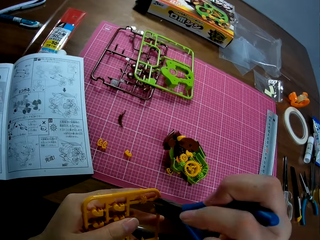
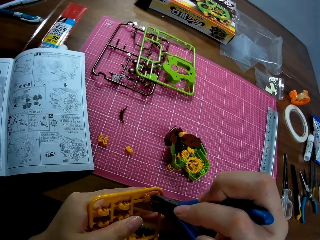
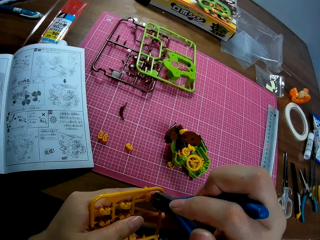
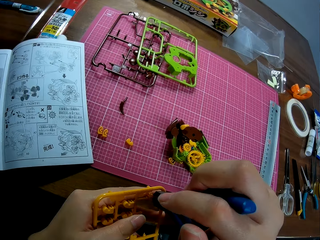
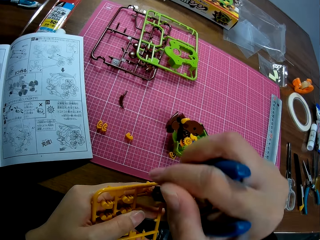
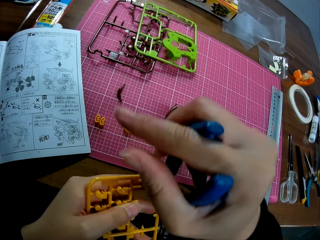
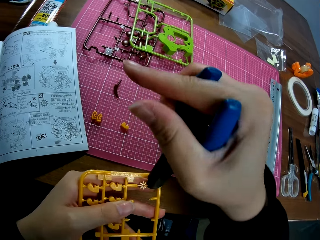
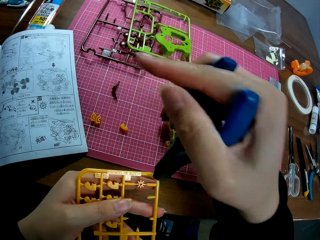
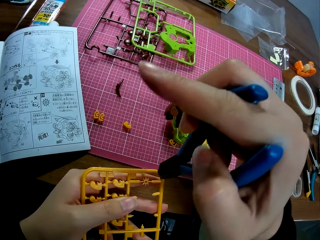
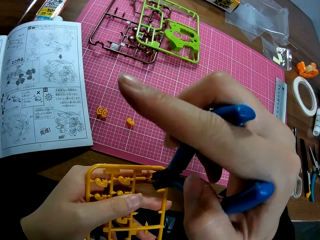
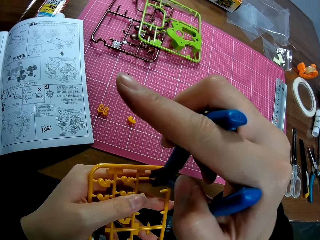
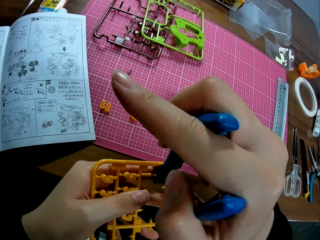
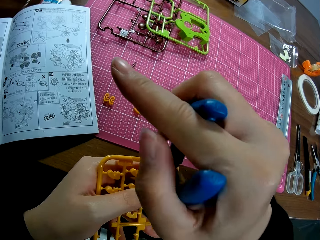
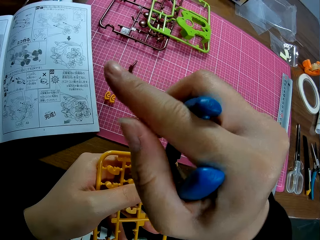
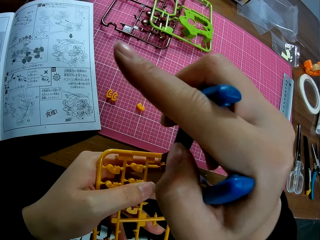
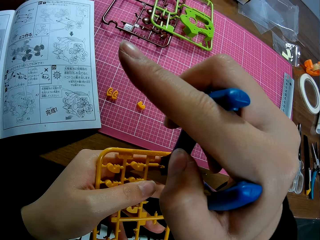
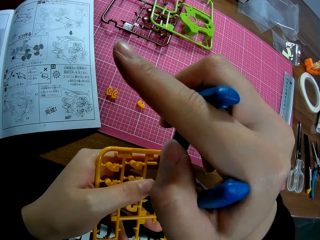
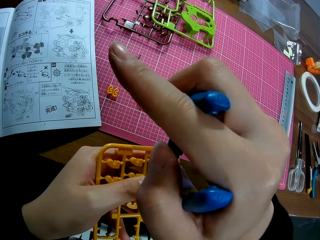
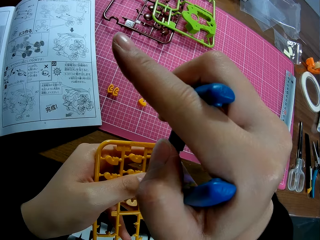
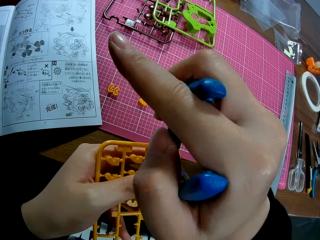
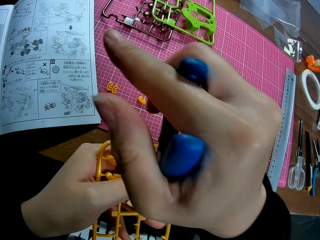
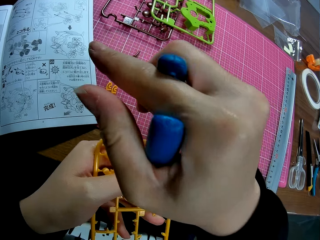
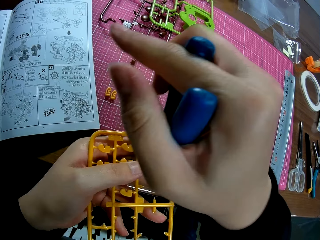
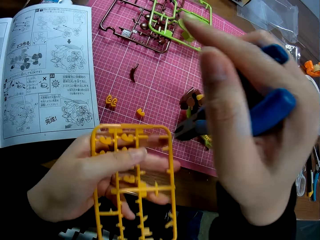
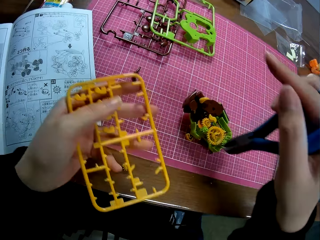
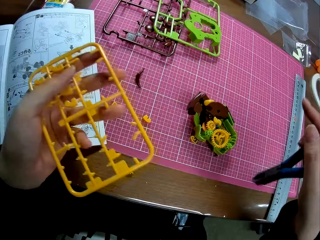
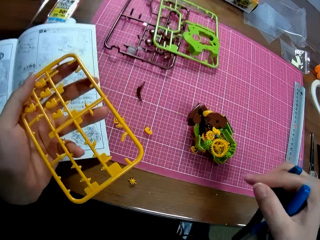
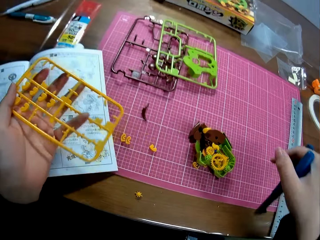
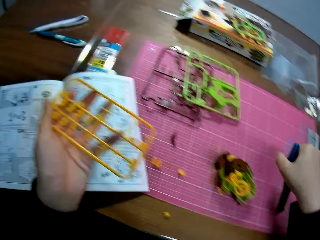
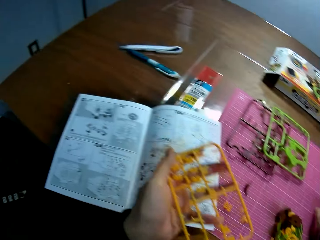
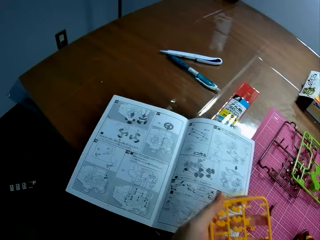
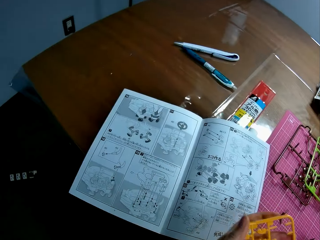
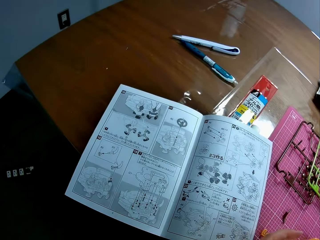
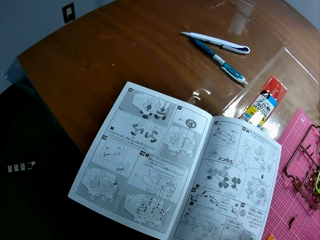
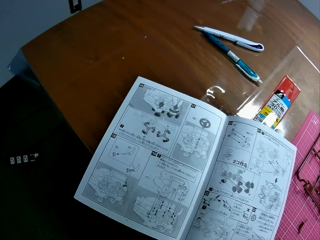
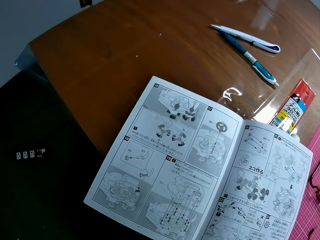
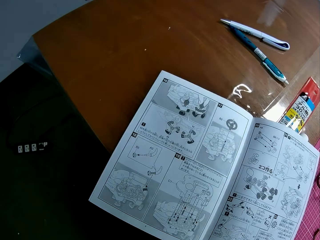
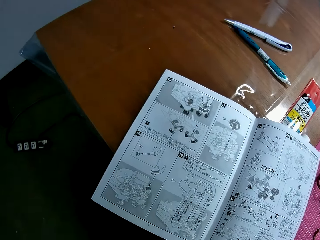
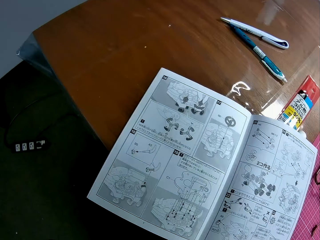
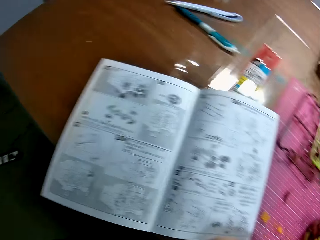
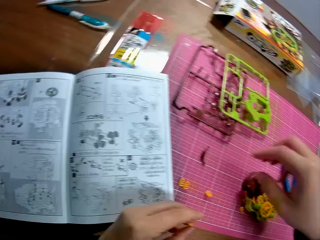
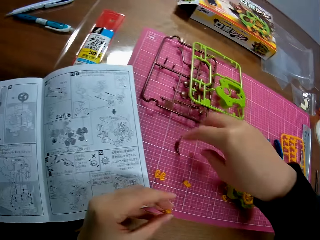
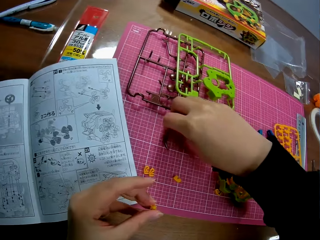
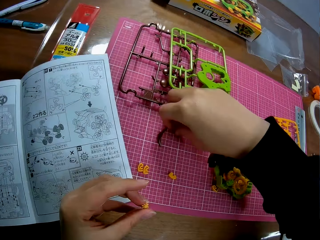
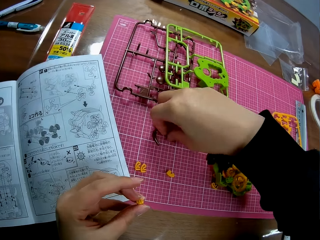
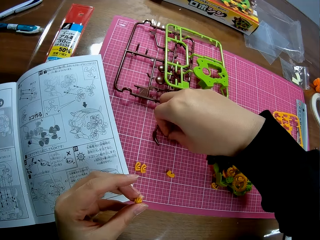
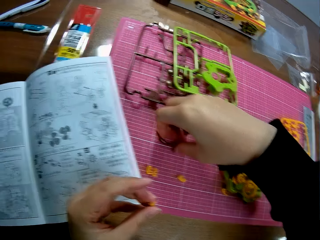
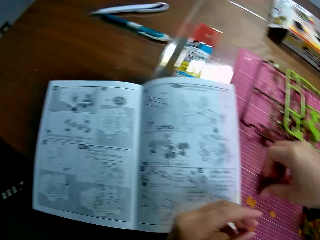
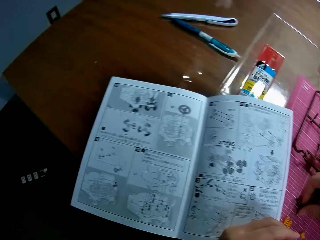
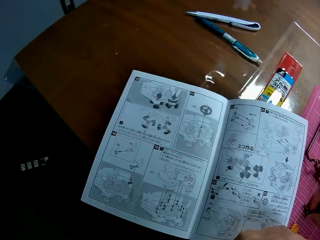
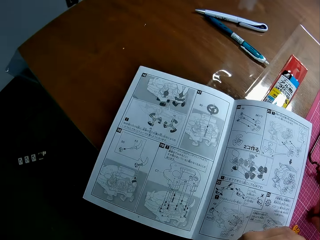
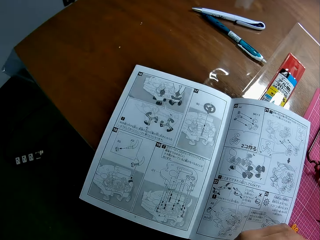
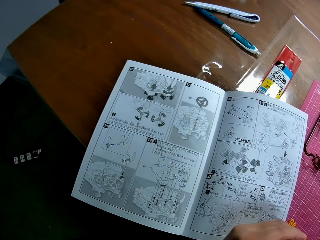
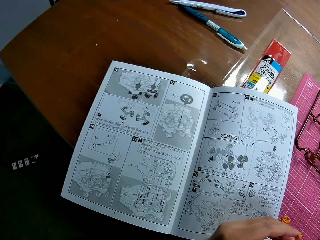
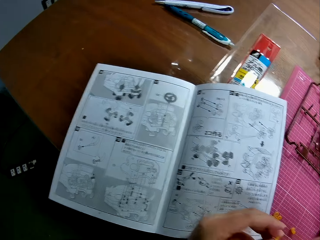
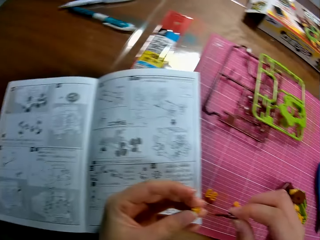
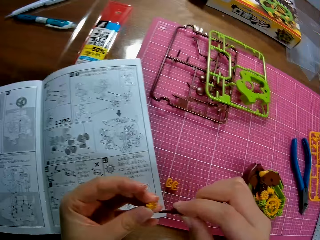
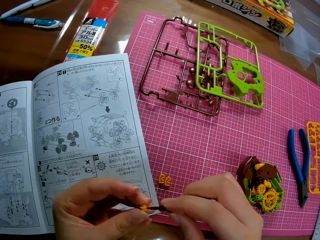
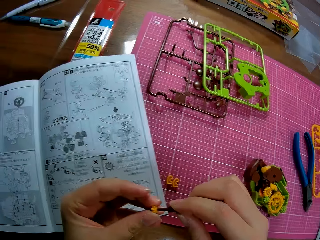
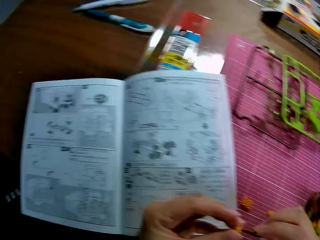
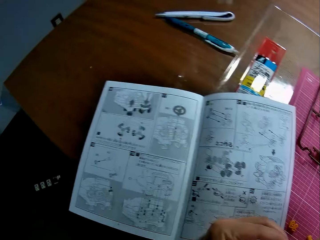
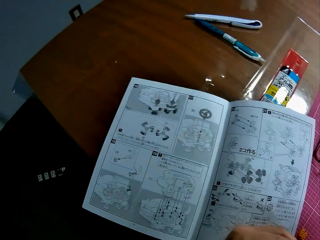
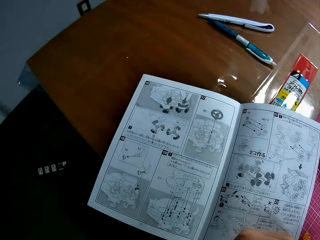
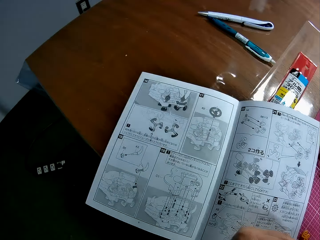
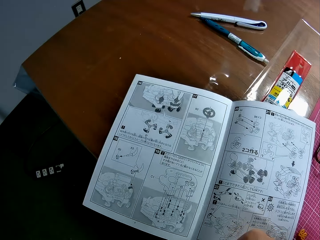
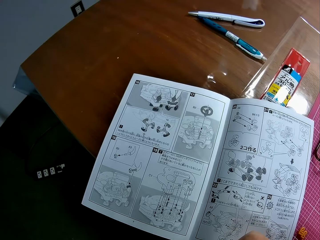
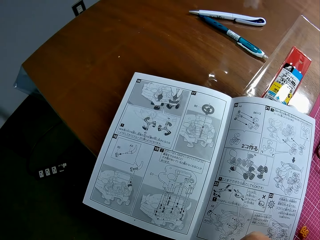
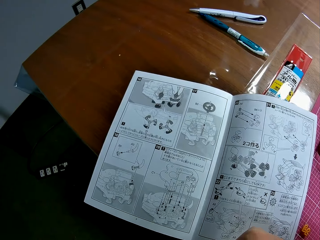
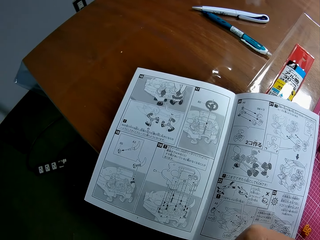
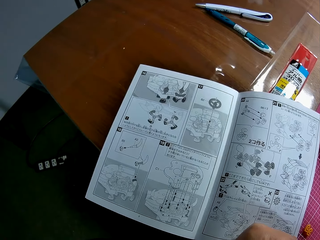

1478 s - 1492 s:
The camera wearer cuts the craft piece with the pliers. They drop the pliers on the table. They read from the book on the table. They pick some cut pieces from the table. They read the book on the table again. They connect the cut pieces. They read the book.

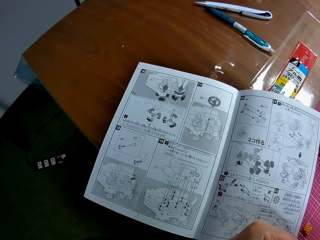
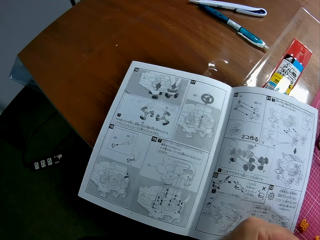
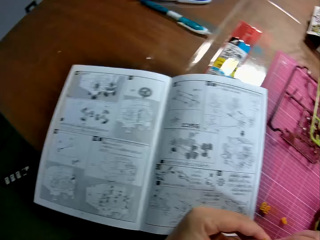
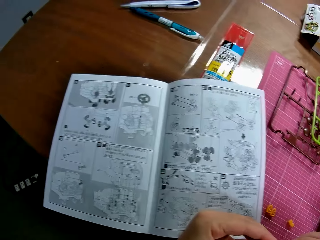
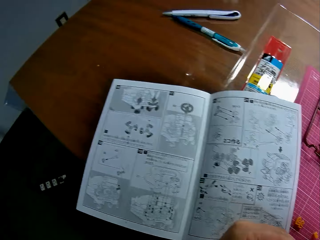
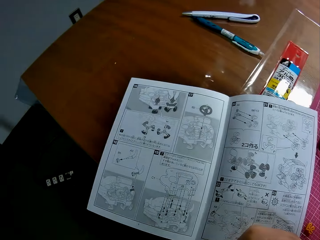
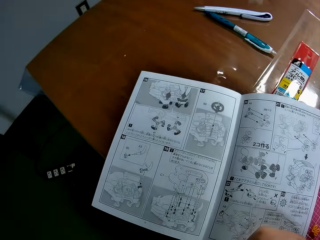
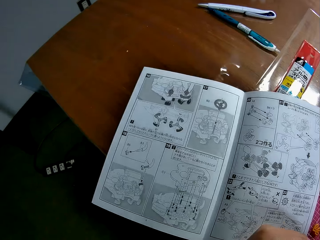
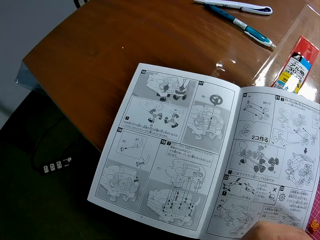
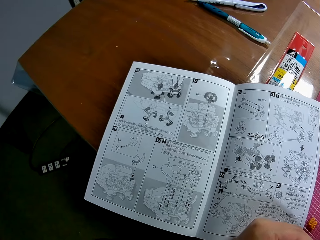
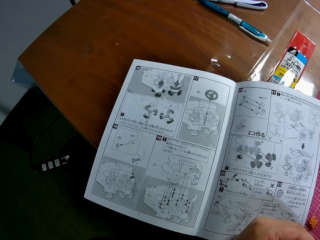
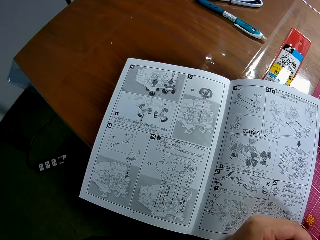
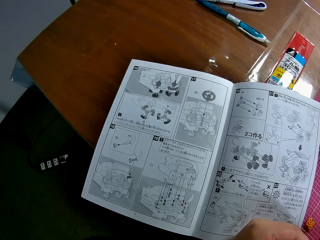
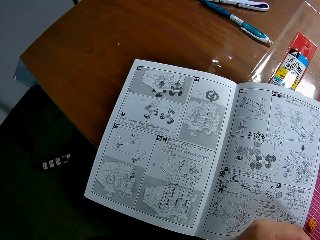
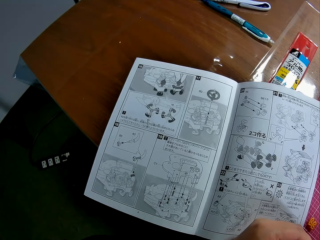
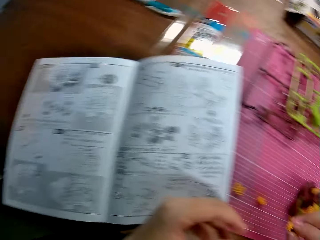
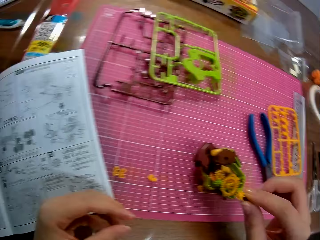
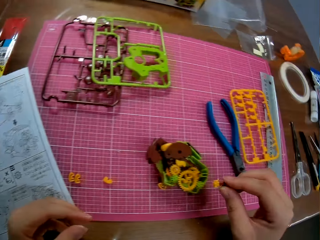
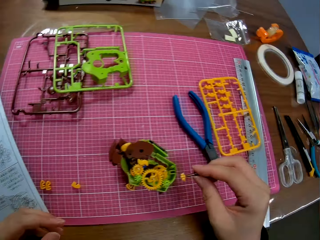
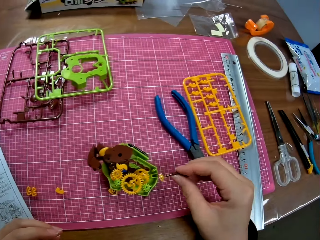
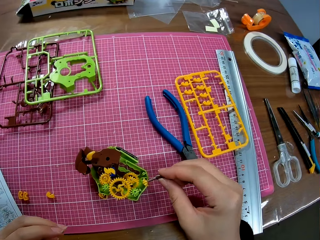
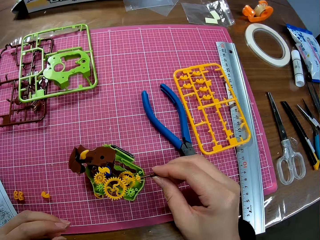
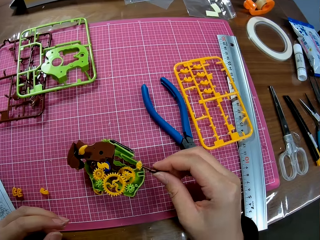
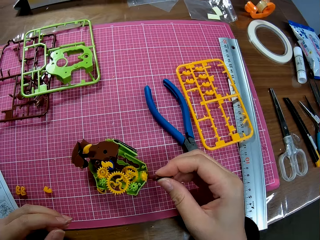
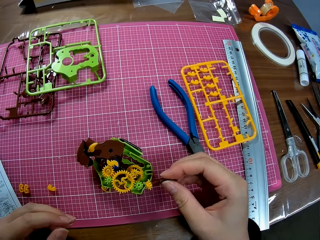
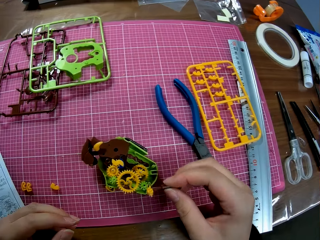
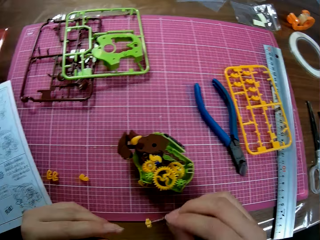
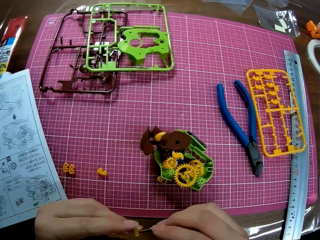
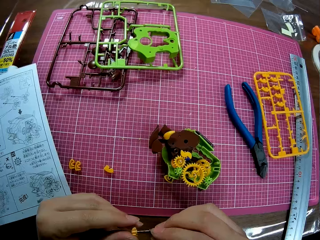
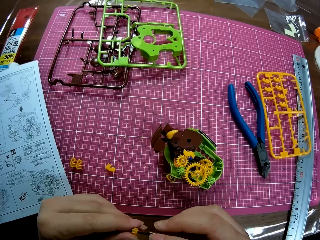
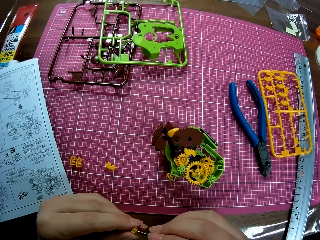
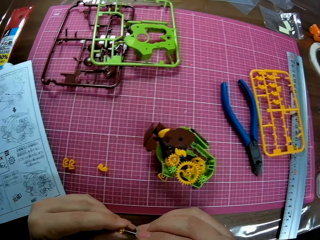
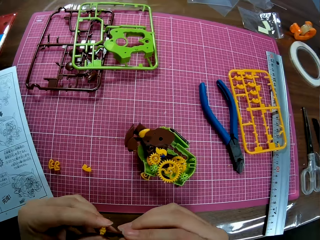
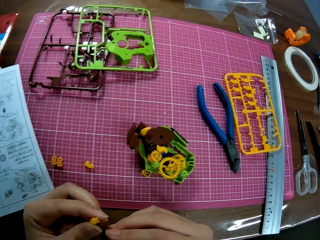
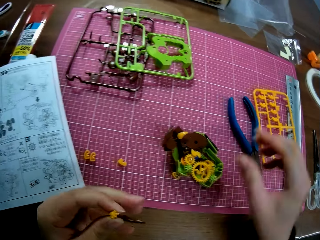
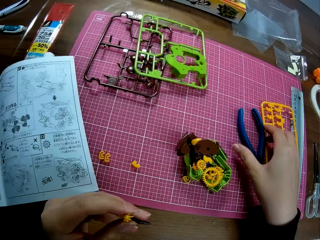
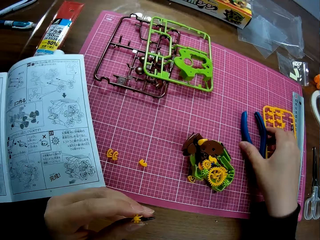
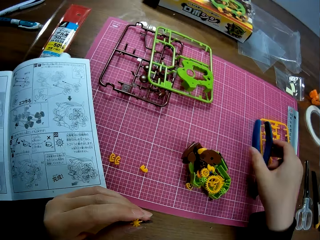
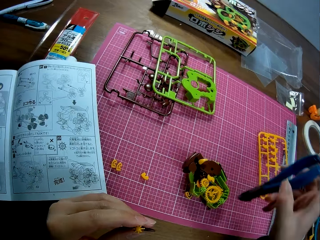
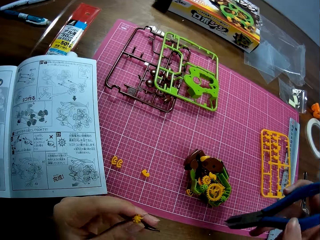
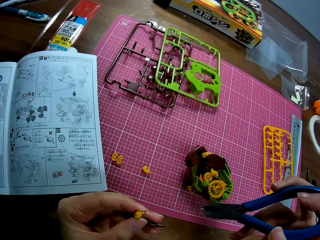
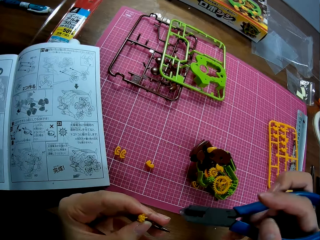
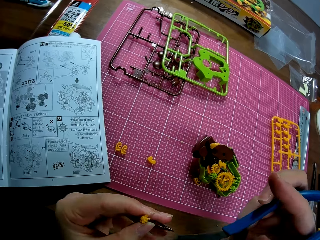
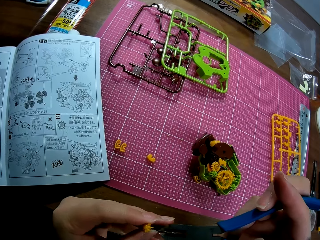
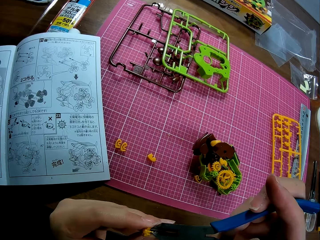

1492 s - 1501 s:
The camera wearer places the pieces in the craft. They remove the pieces from the craft. They adjust the pieces. They pick up the pliers from the table.
